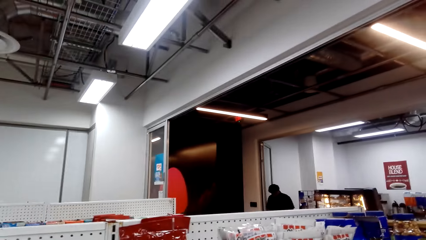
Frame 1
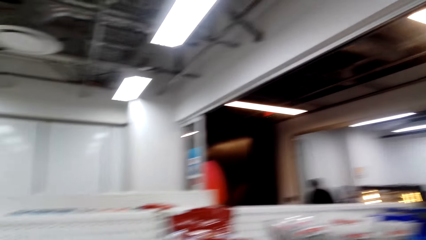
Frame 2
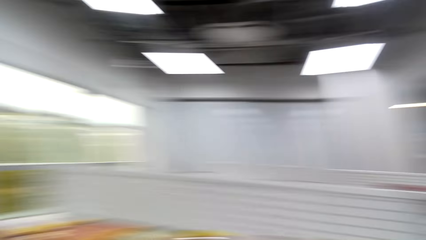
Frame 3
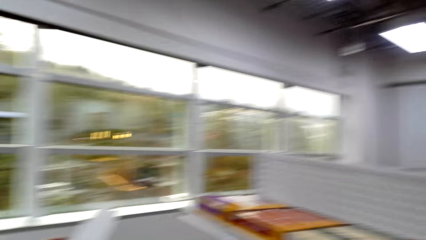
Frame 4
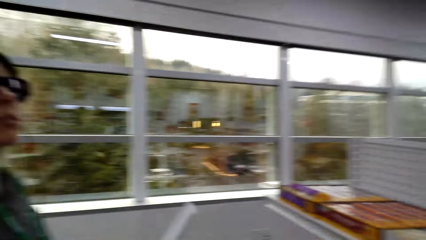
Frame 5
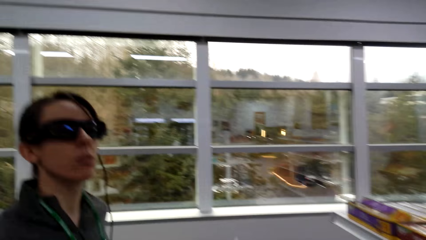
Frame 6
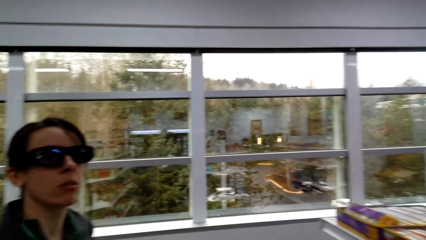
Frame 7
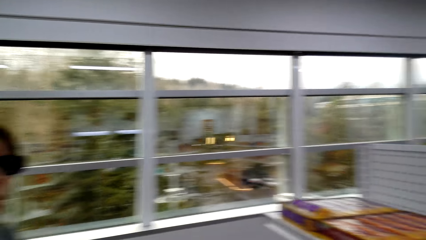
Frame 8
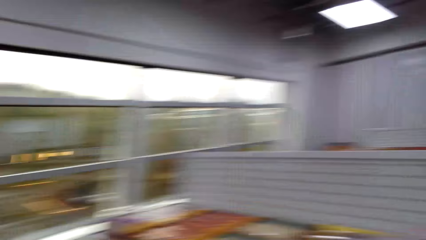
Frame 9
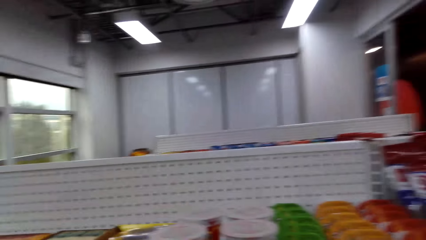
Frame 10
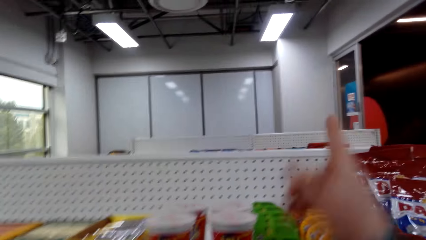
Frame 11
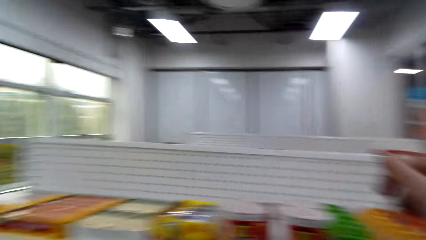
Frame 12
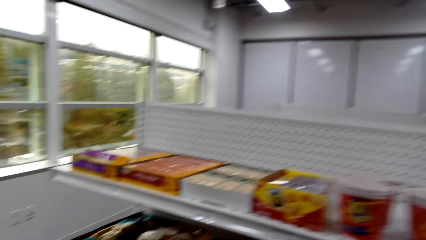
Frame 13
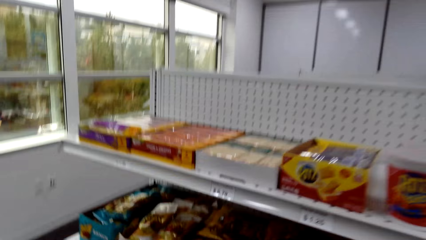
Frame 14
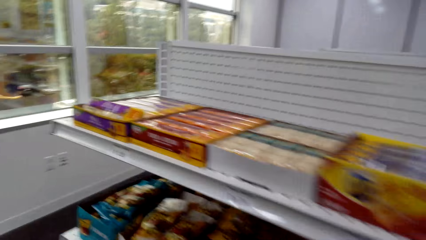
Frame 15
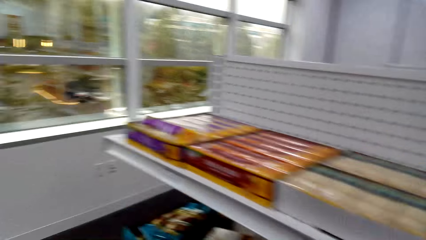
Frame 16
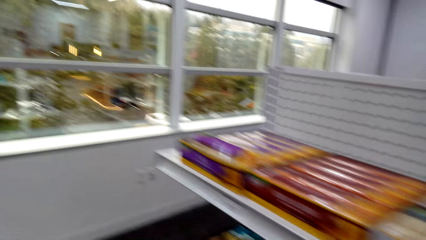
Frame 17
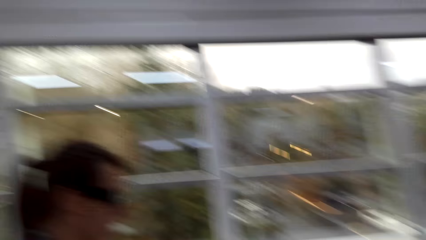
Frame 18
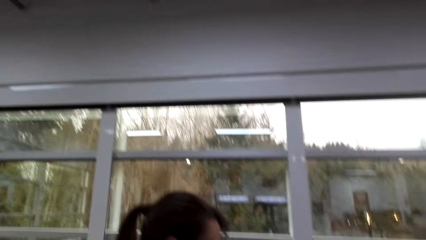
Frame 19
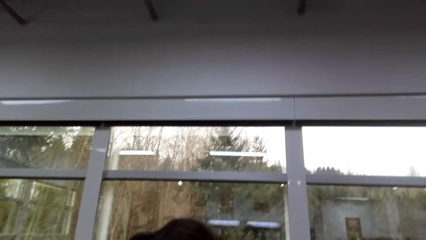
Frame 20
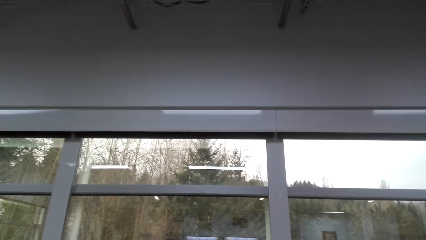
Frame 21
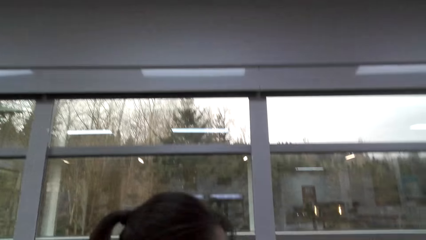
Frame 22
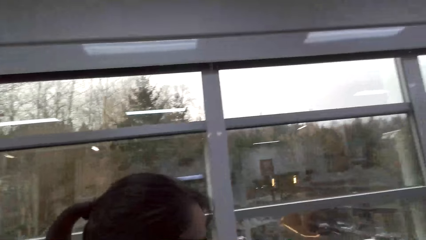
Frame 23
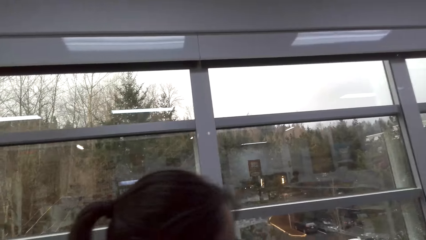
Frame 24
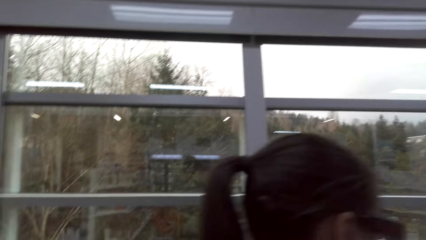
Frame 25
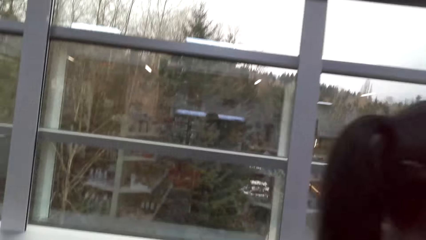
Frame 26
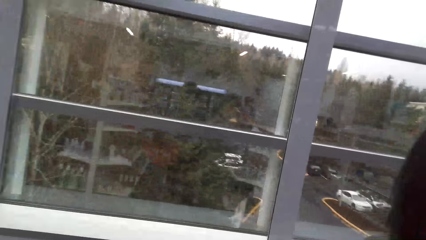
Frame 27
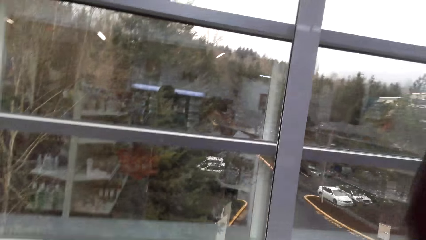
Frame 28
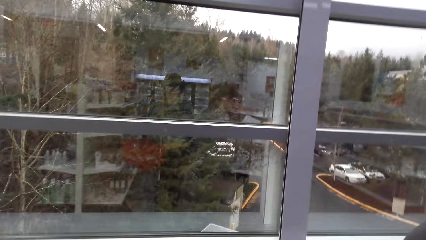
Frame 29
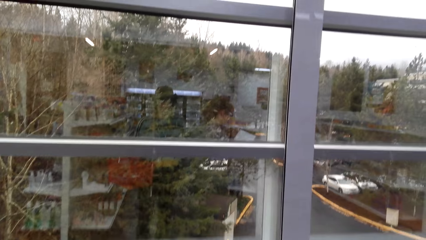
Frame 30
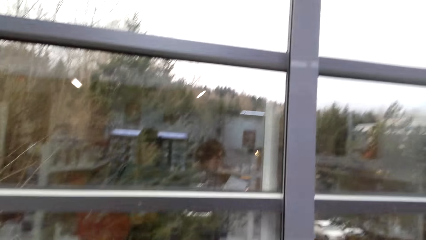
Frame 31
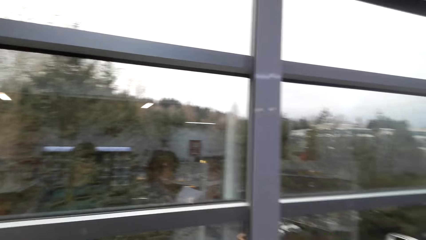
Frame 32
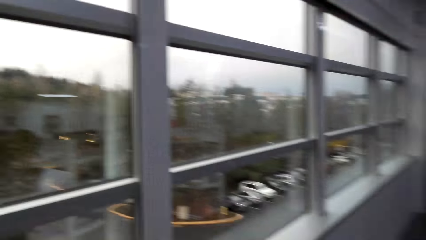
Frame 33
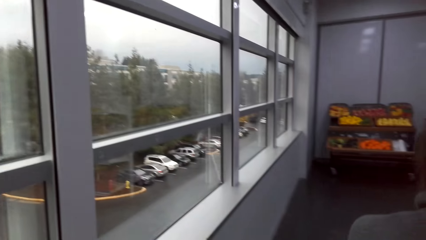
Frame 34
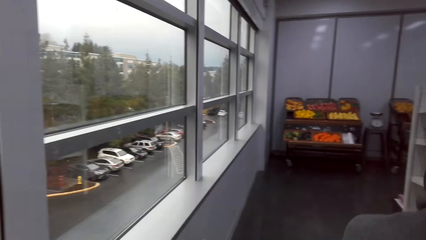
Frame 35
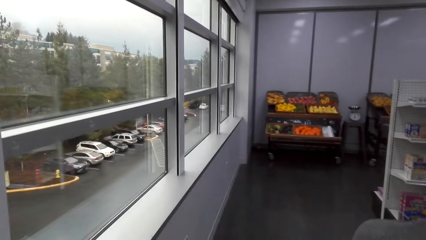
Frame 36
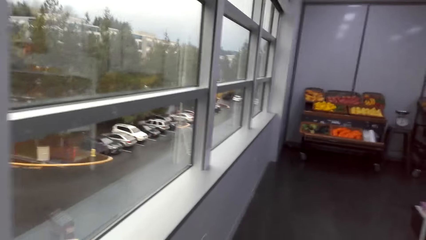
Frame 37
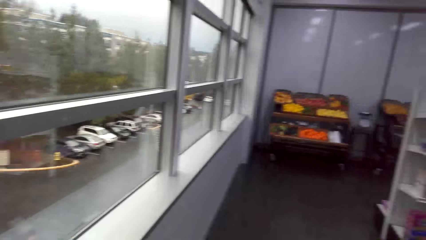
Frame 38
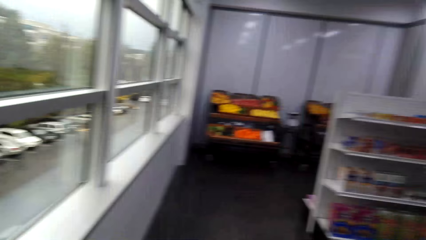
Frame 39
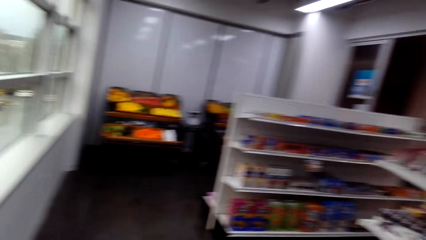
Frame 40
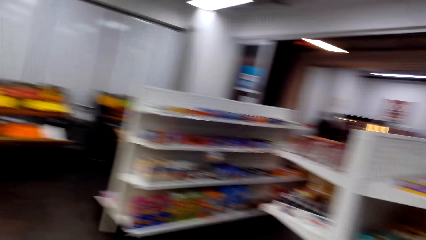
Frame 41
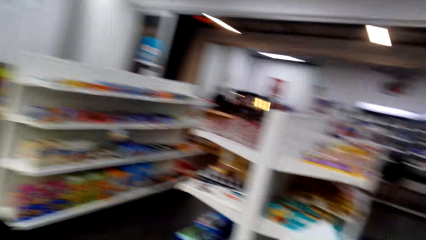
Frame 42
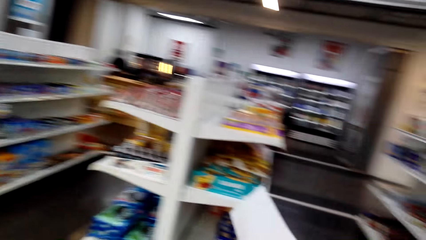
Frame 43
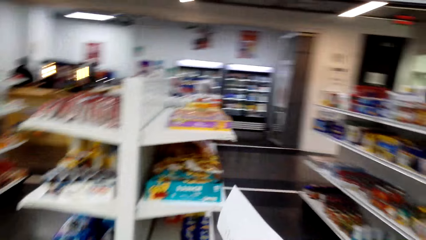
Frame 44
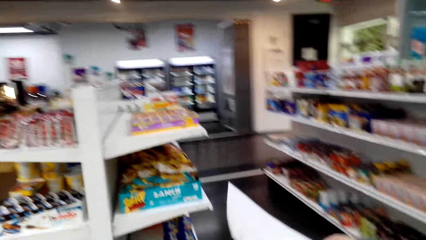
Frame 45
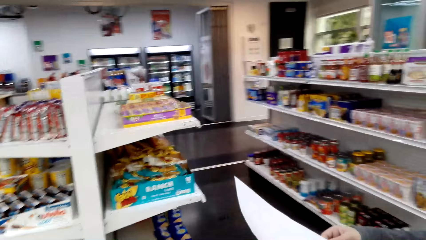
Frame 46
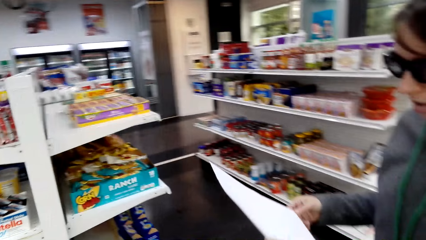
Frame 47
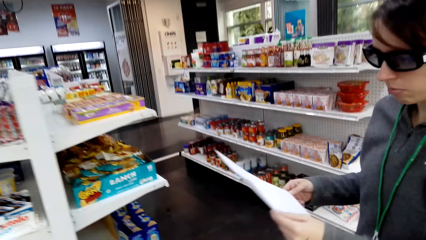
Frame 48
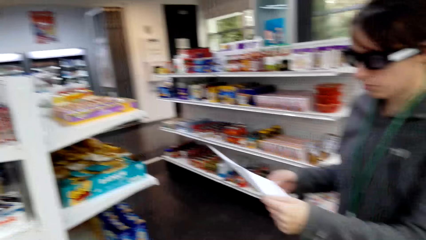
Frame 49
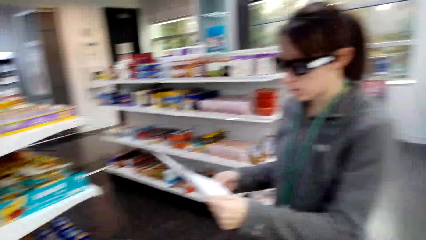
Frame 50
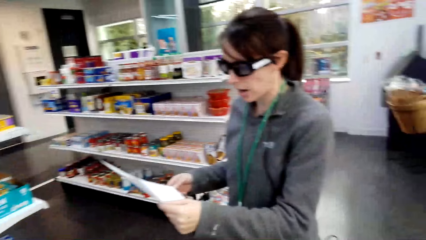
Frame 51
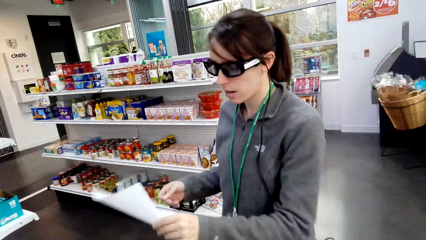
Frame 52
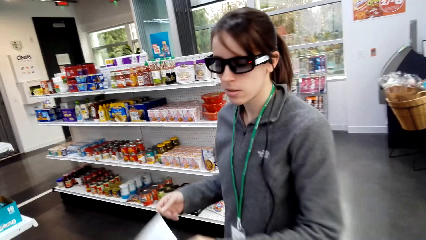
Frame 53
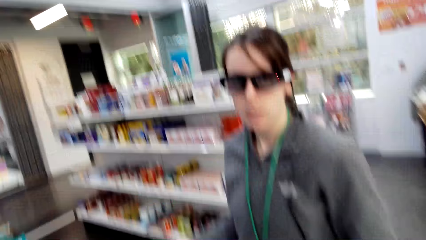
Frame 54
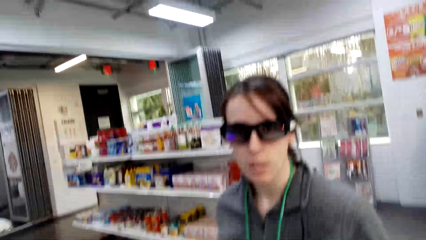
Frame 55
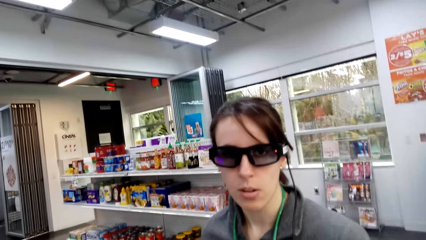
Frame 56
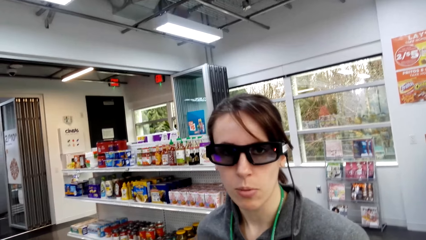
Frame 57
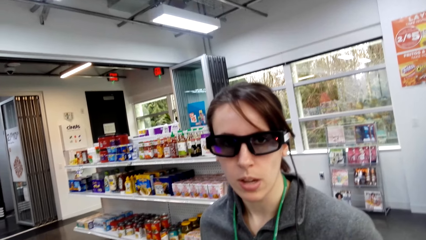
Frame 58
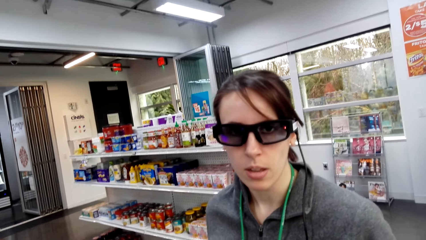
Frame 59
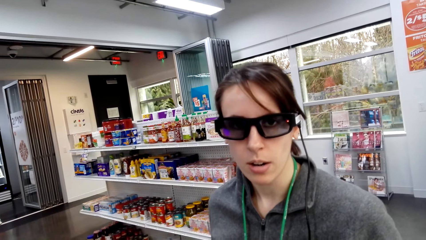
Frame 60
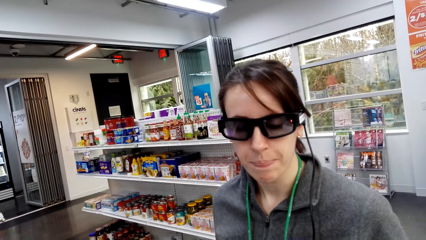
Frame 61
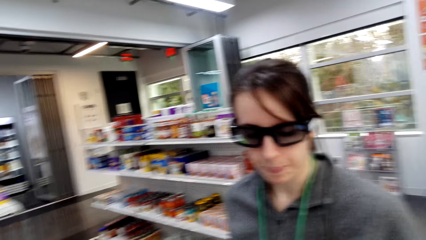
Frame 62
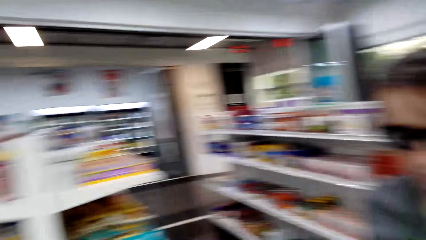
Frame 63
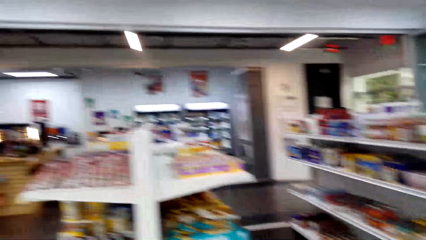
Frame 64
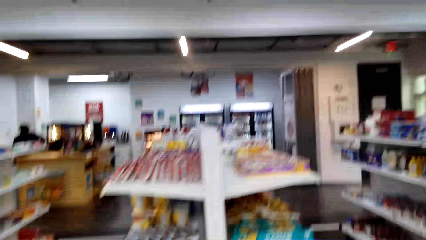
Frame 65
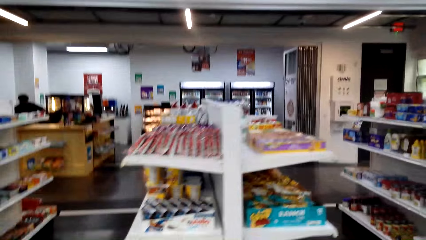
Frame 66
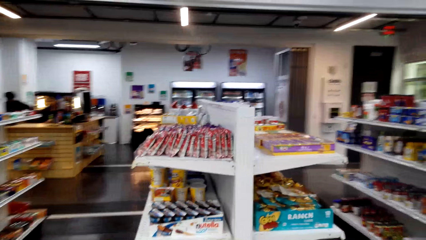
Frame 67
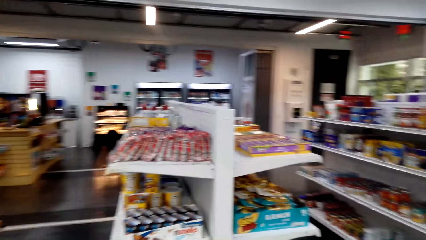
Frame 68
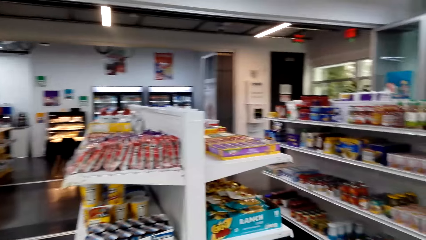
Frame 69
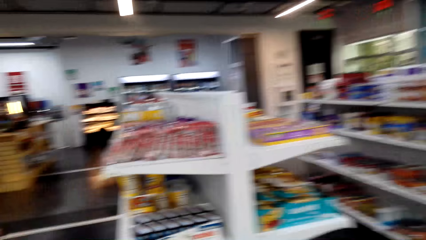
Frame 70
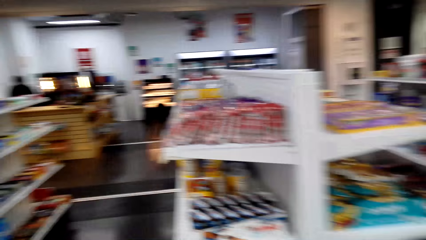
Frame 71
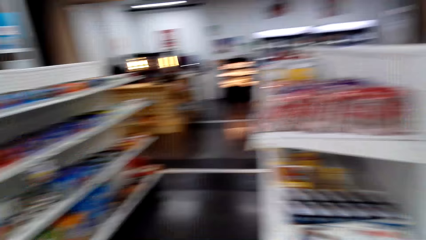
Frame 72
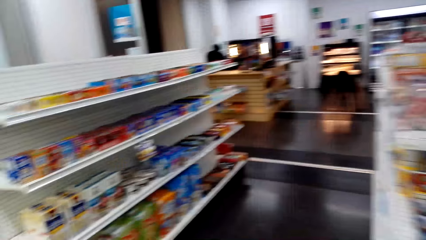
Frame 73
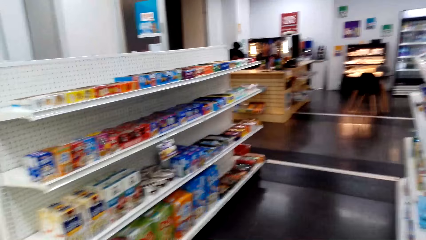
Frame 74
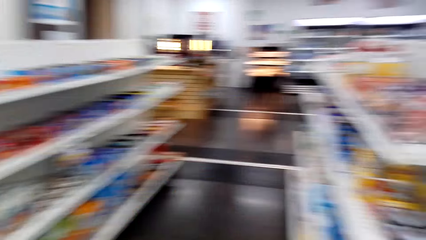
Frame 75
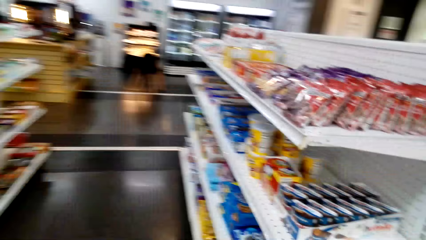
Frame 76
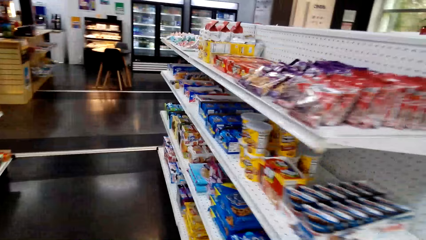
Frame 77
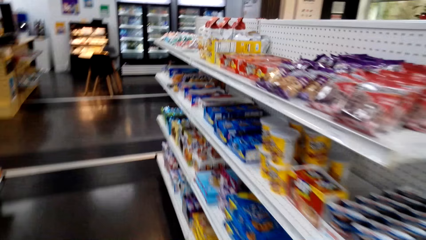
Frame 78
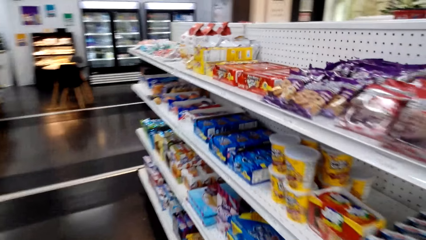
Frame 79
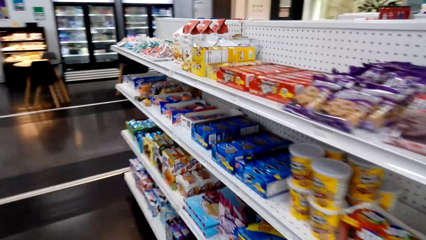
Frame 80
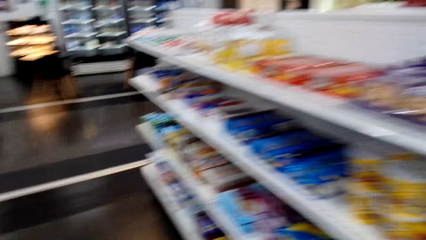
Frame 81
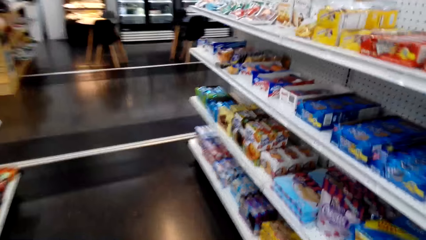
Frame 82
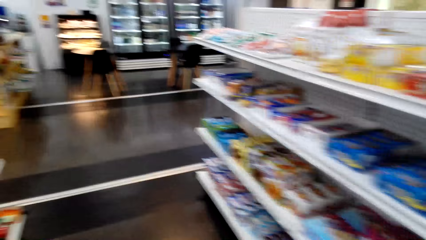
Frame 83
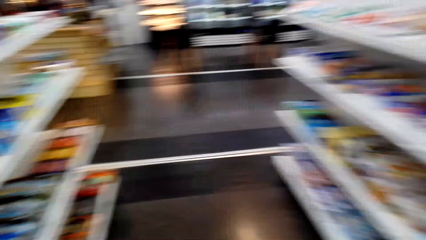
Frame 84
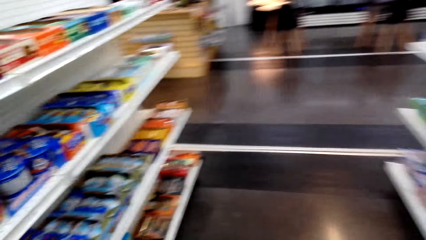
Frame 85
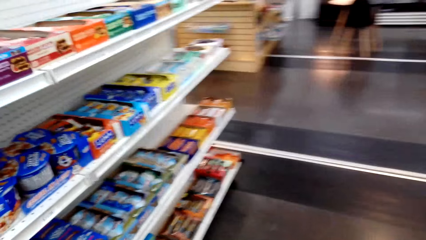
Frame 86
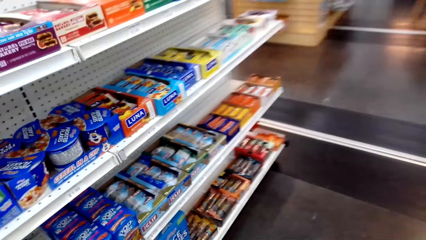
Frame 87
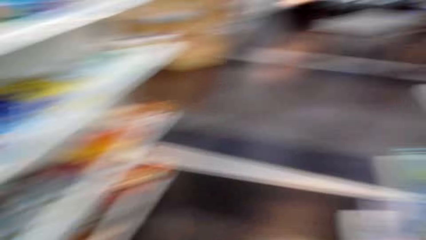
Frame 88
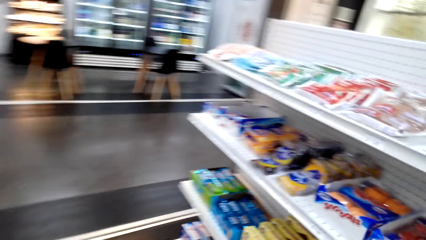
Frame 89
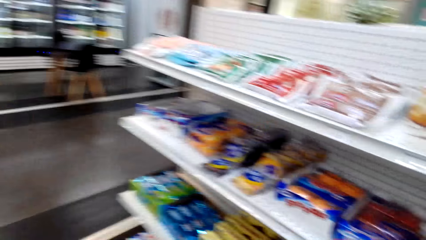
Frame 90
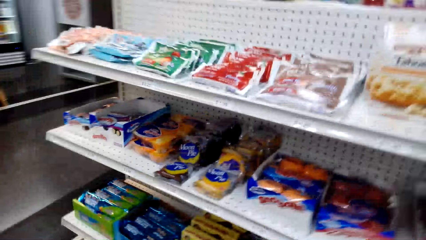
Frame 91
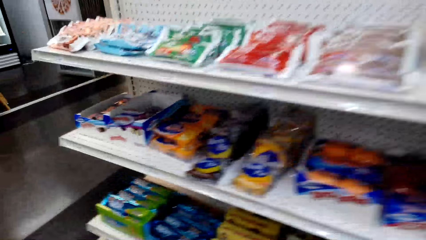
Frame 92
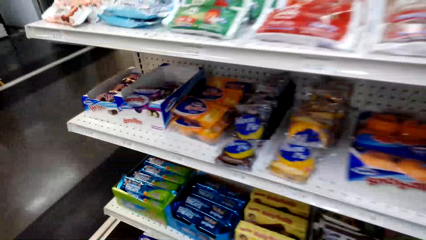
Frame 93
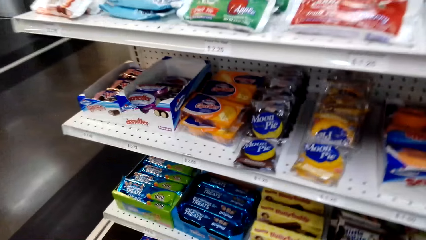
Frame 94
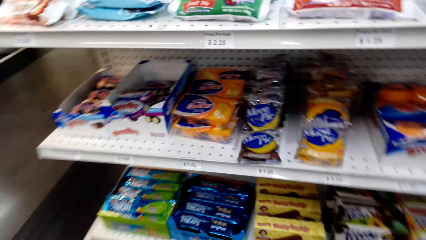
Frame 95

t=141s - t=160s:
The camera wearer points with the right hand and walks around. A woman walks around, looks at a shopping list and looks at the camera wearer. The camera wearer walks around.
